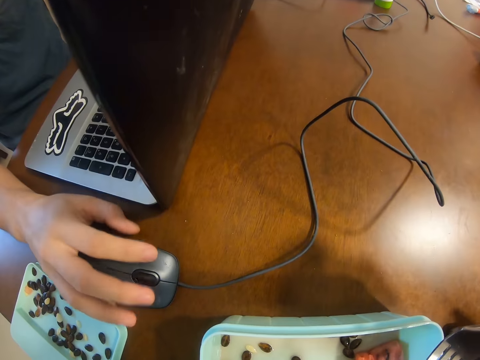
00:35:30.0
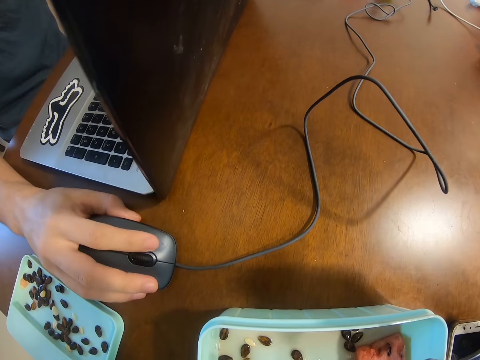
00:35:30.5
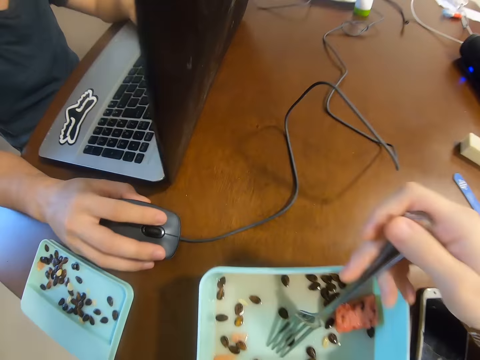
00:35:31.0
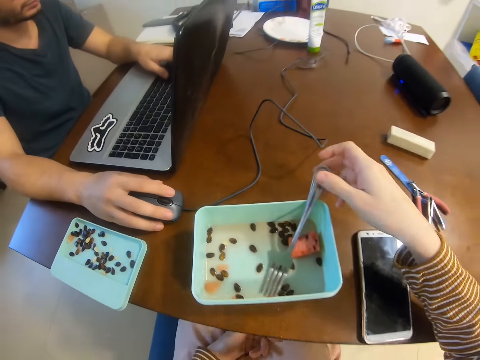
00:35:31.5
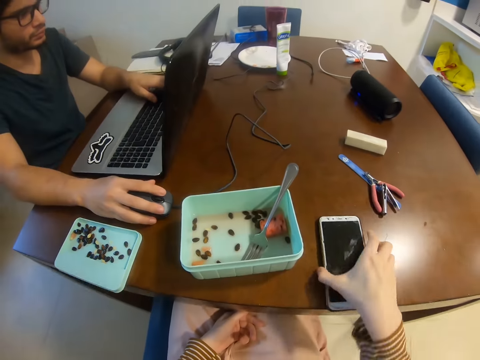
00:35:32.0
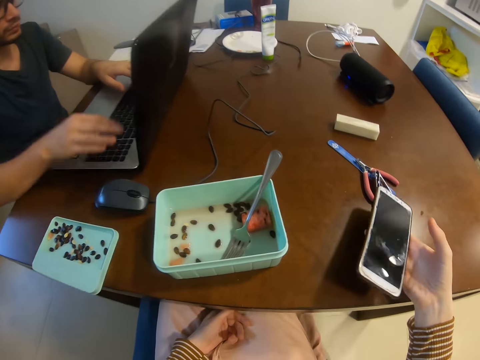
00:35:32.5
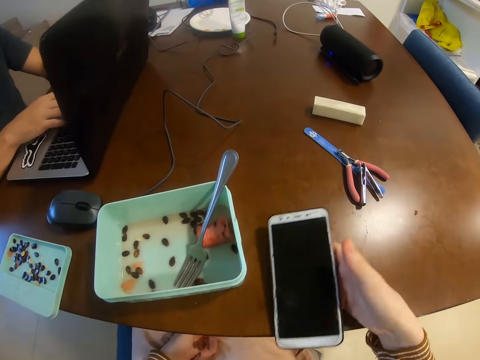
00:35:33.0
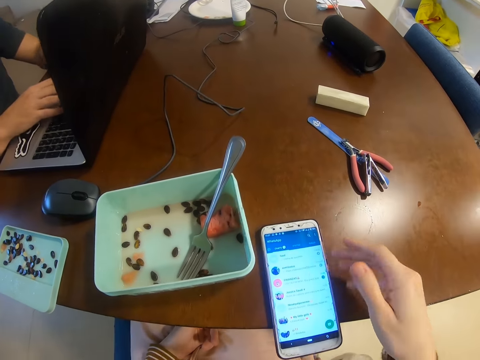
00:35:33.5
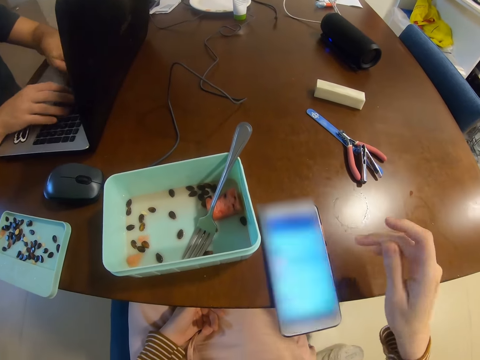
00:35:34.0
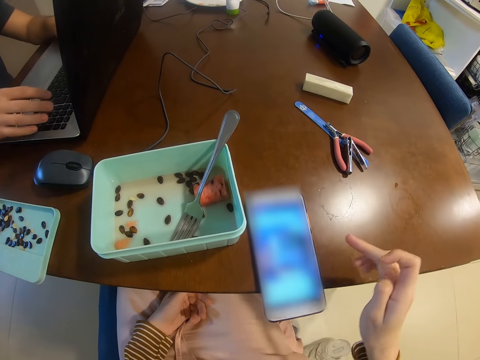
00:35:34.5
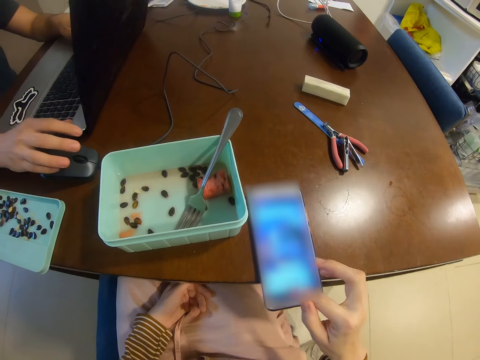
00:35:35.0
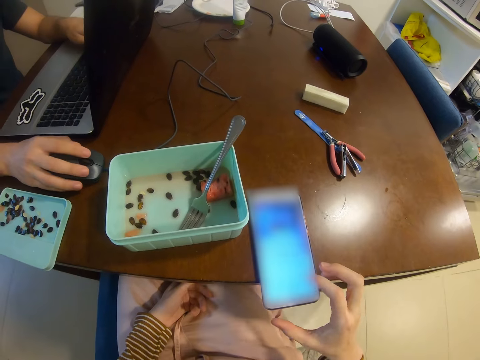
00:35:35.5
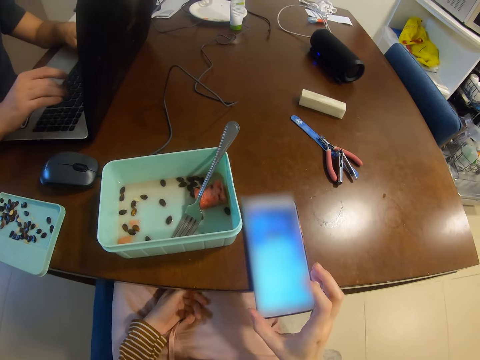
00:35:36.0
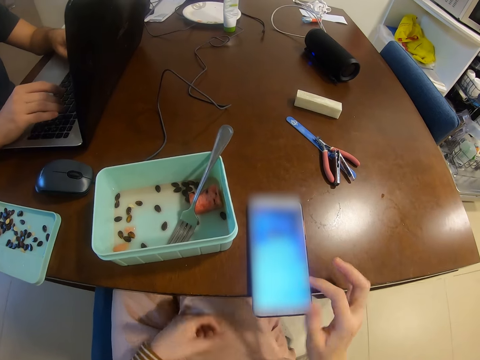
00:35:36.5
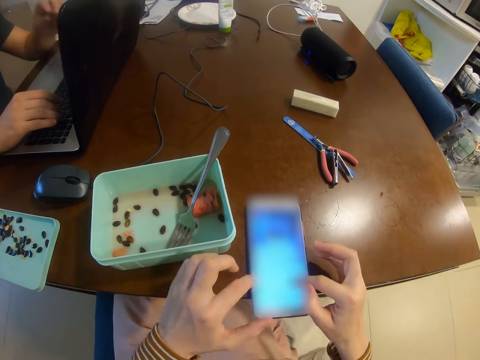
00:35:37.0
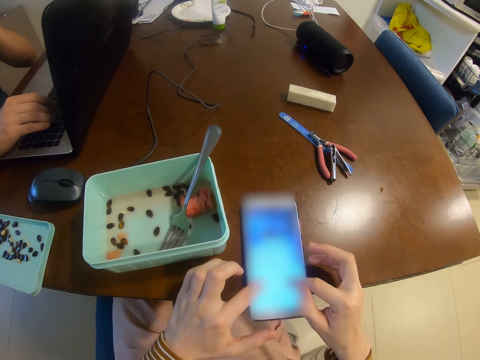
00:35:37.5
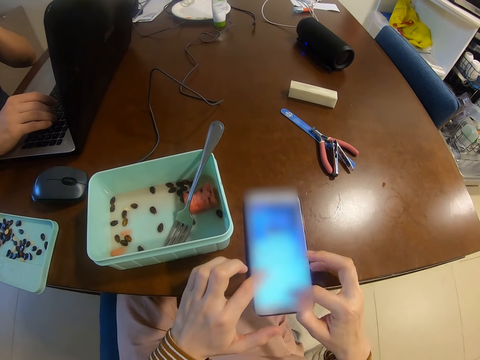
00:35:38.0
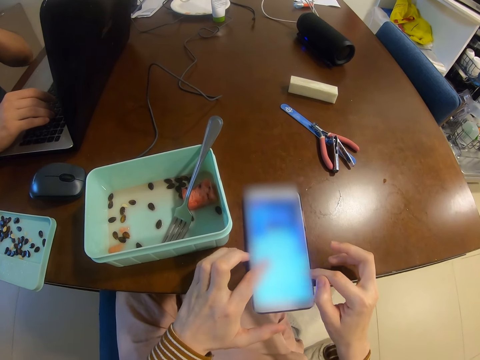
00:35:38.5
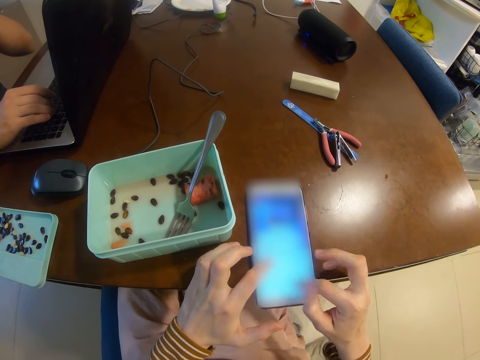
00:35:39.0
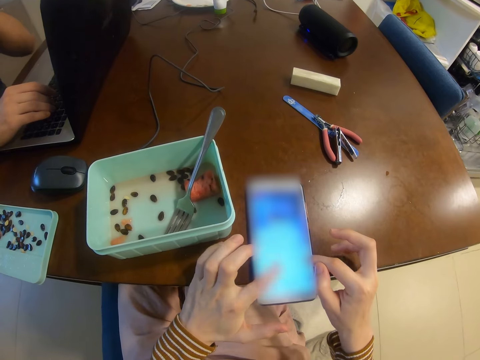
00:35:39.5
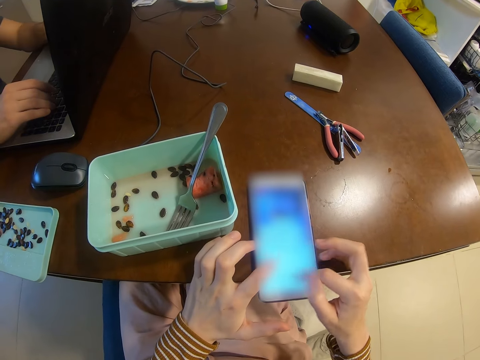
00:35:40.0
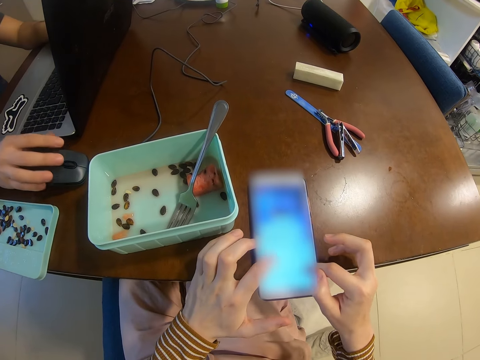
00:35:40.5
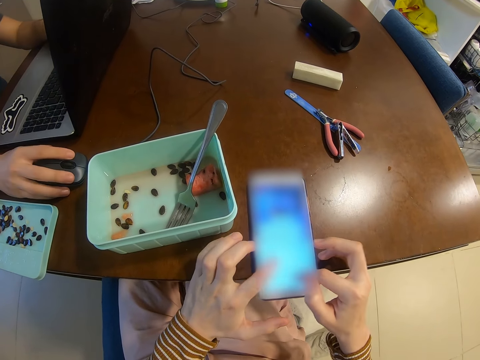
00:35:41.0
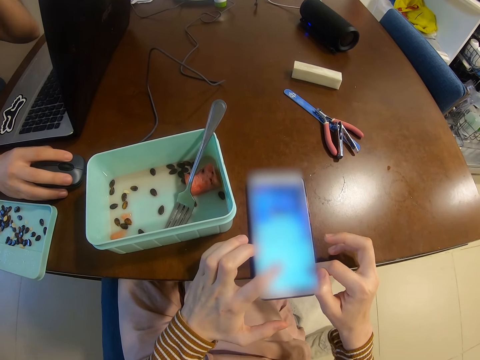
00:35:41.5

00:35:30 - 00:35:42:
A man holds the mouse with the right hand. The camera wearer drops the fork in the container. They pick up the phone from the table with the right hand. They drop the phone in the right hand on the table. They operate the phone on the table with the right hand. They operate the phone on the table with both hands.

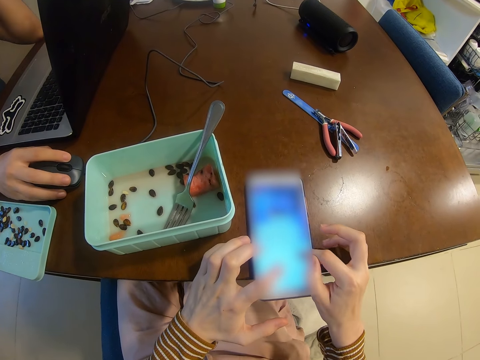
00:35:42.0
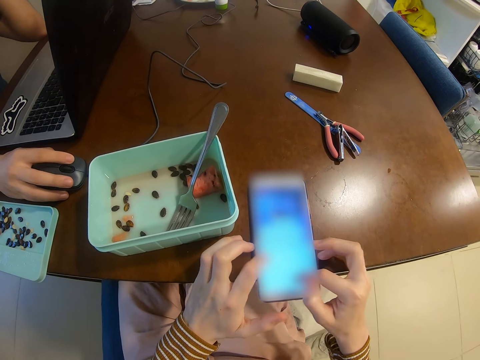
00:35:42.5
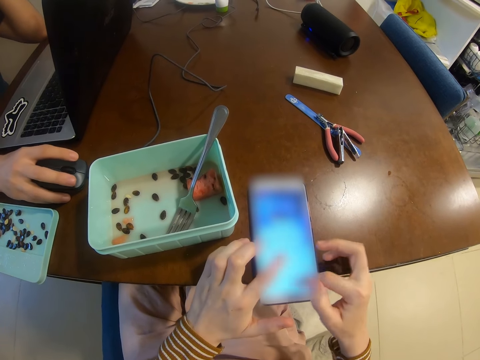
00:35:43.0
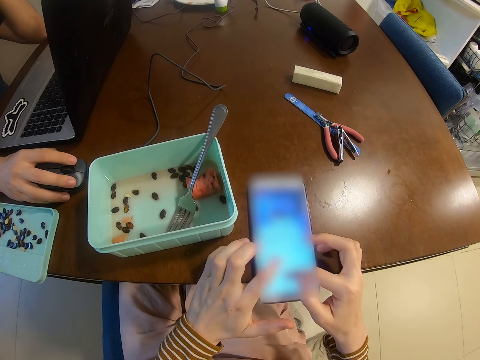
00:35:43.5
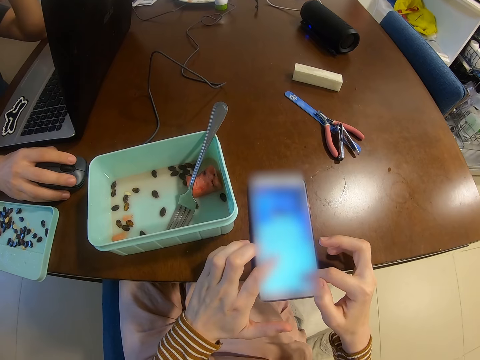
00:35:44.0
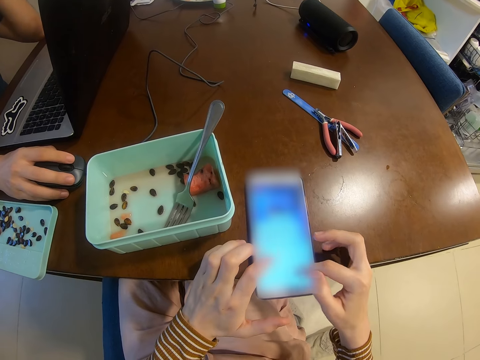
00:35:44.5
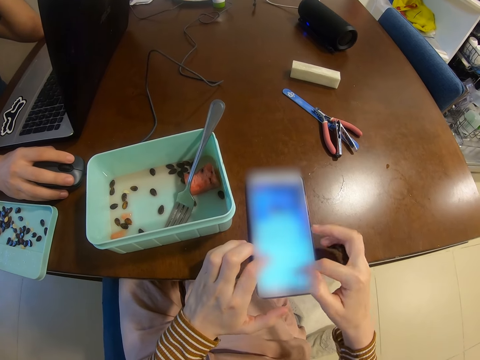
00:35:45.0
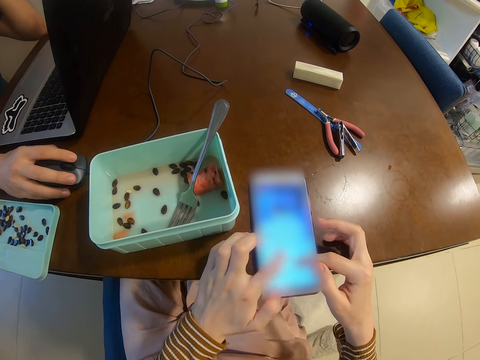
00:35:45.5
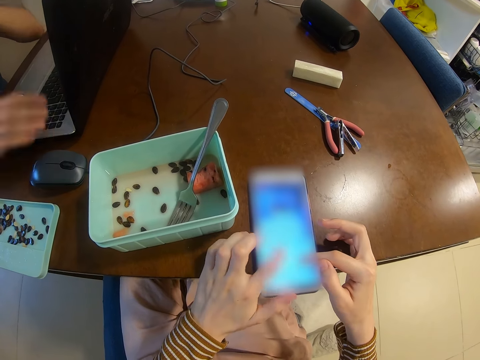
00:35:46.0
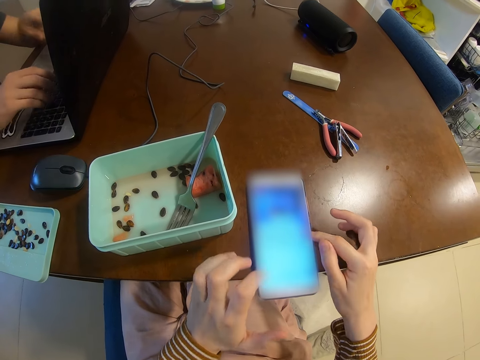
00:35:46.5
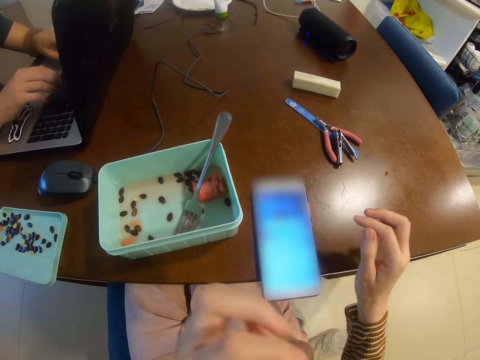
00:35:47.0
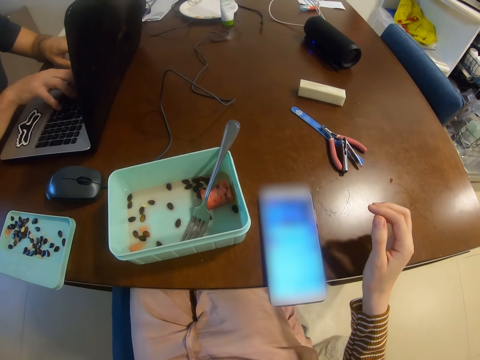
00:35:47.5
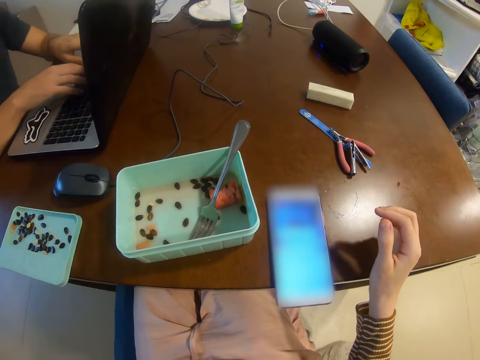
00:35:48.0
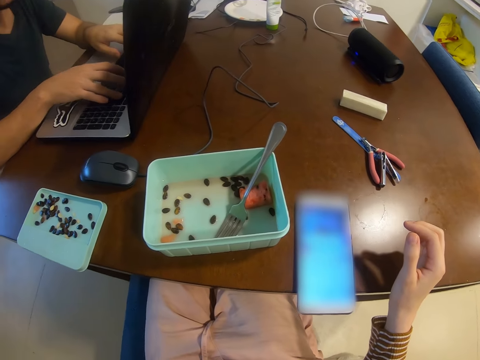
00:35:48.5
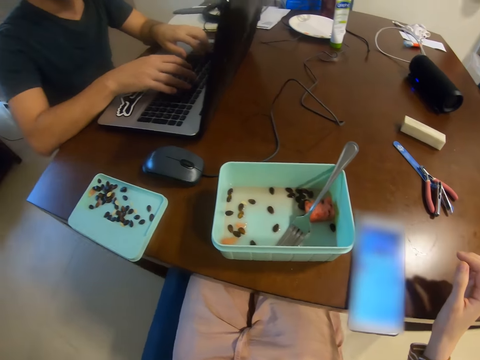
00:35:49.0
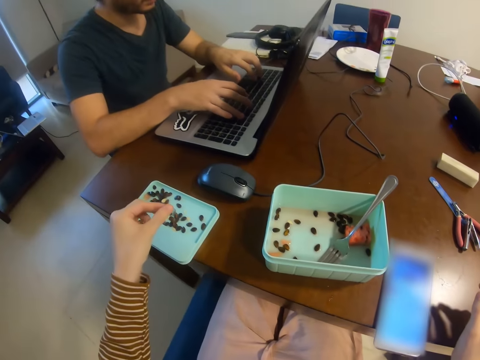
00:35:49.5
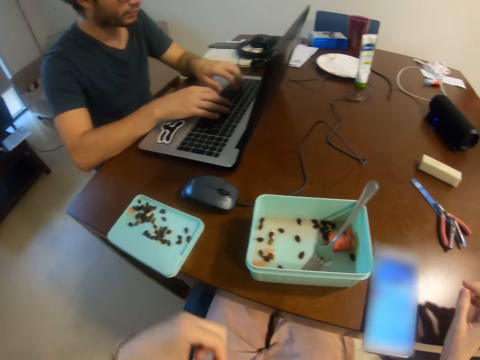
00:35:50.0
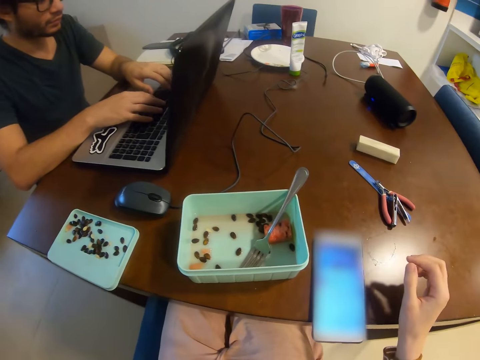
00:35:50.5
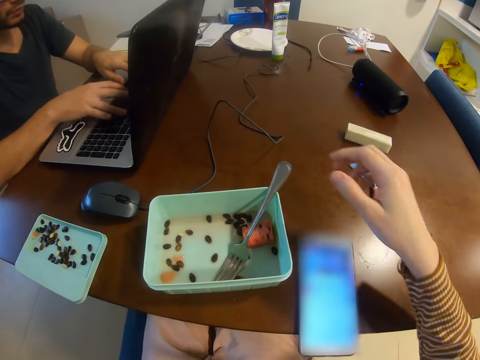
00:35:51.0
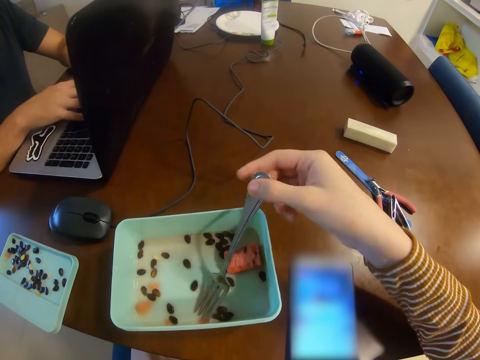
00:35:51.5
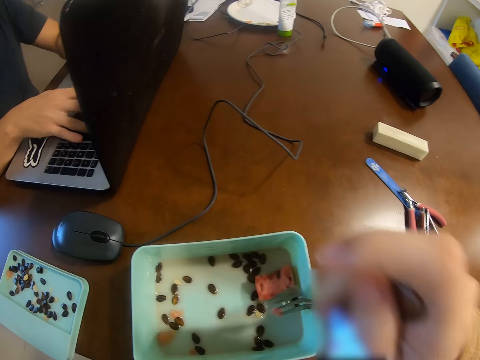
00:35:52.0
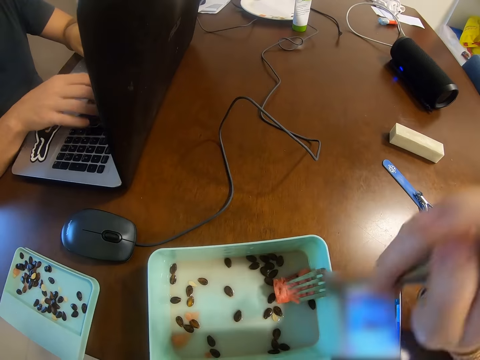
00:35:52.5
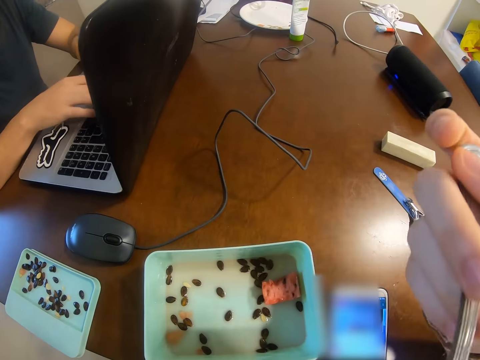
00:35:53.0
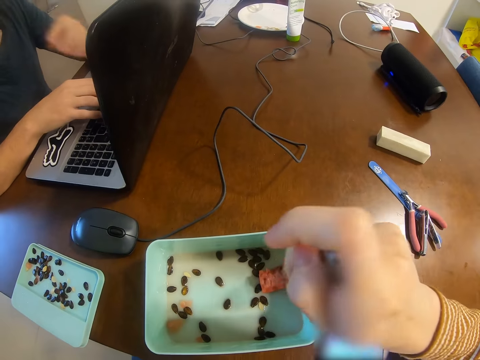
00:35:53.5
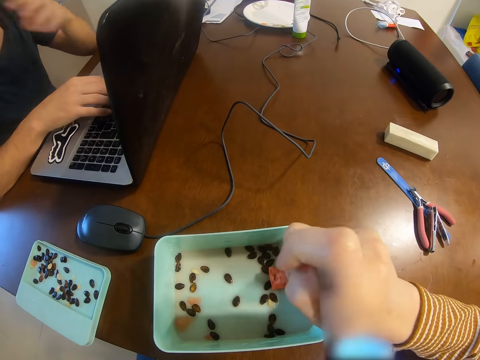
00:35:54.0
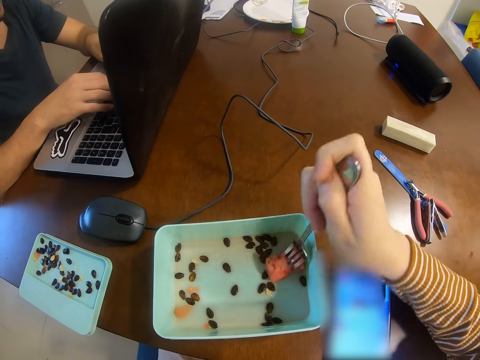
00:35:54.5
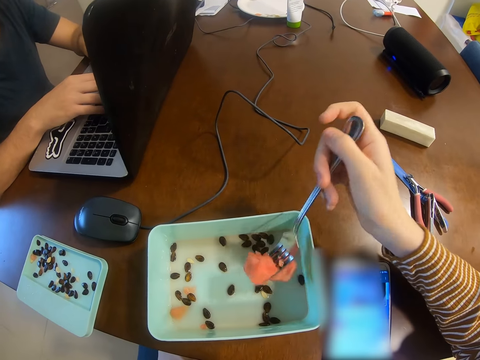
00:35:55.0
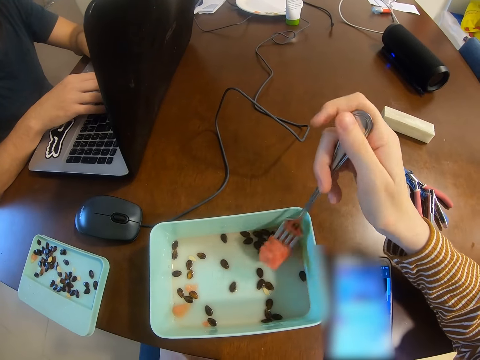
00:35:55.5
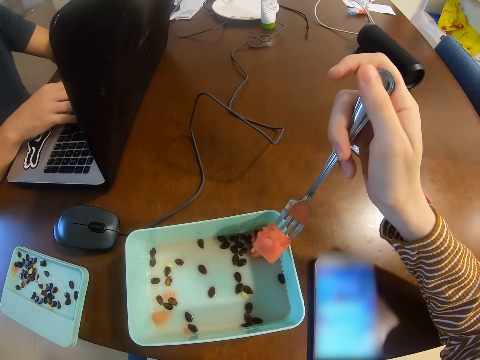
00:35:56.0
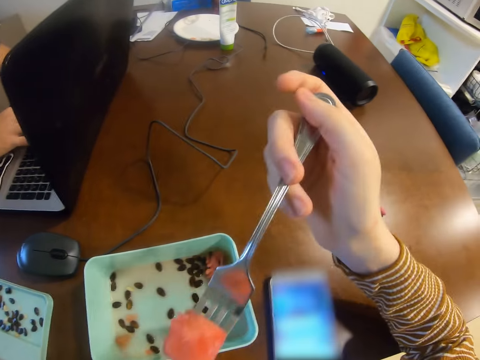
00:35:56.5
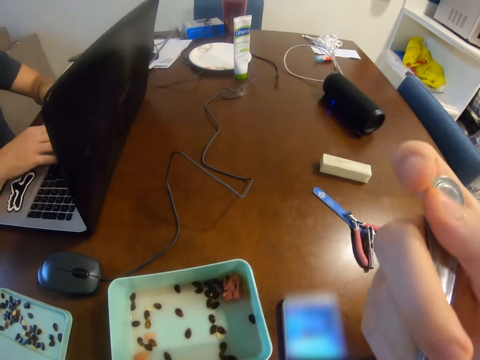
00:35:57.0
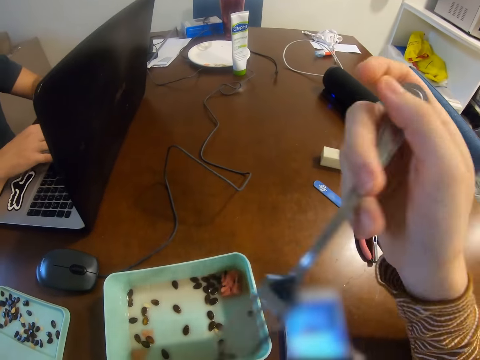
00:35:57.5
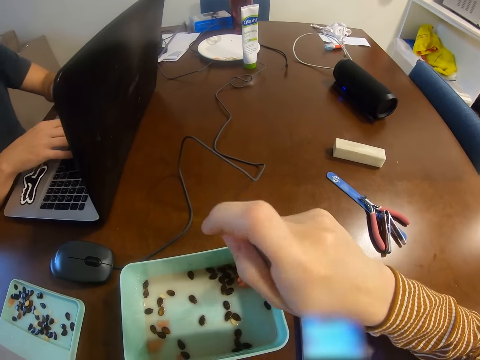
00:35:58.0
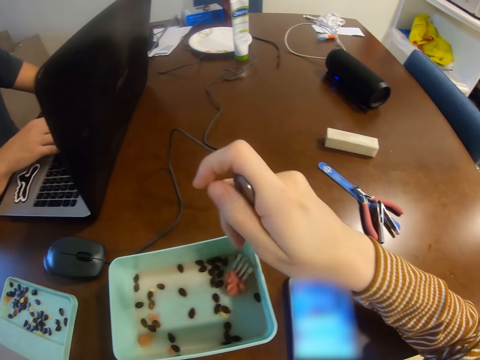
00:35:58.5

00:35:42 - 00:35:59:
A man uses the mouse and uses a laptop. The camera wearer raises the left hand. They look around. They drop a seed in the left hand into the lid container. They pick up the fork in the container with the right hand. They lift the right hand with the fork. They eat fruit. They pick up a melon slice with the fork in the right hand. They eat the melon with the fork in the right hand.
